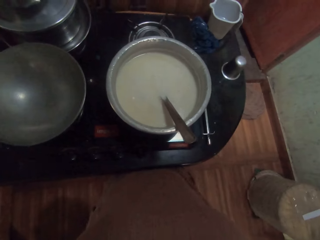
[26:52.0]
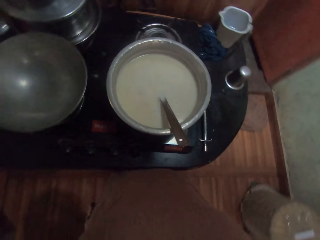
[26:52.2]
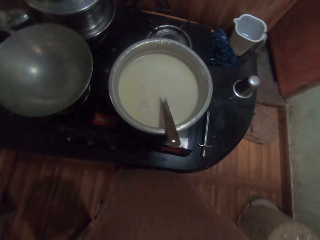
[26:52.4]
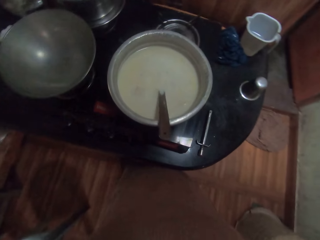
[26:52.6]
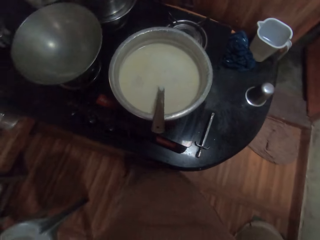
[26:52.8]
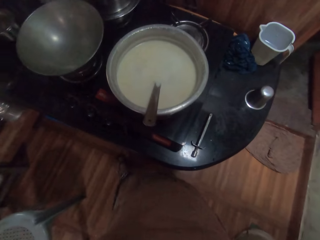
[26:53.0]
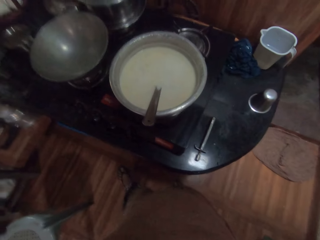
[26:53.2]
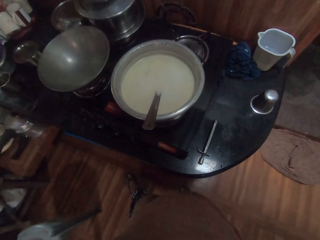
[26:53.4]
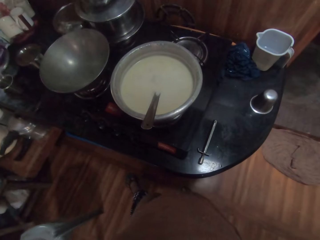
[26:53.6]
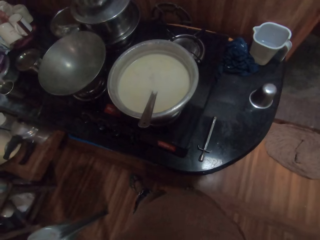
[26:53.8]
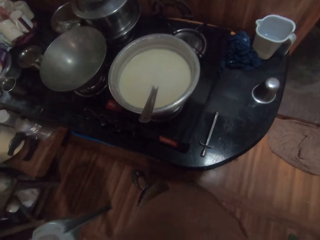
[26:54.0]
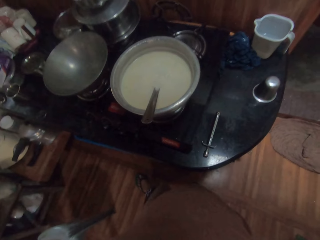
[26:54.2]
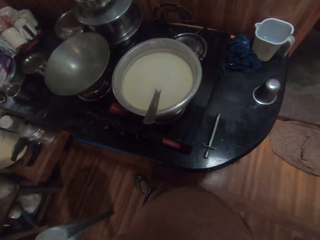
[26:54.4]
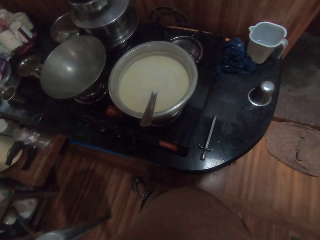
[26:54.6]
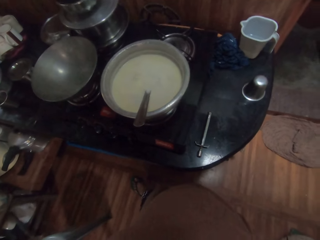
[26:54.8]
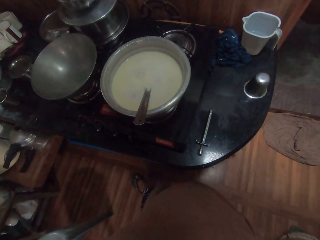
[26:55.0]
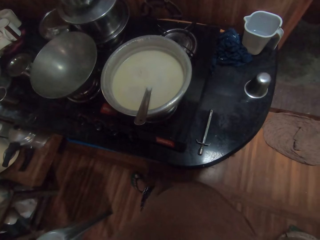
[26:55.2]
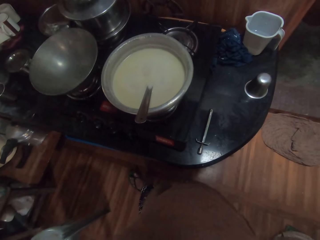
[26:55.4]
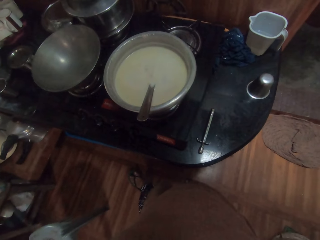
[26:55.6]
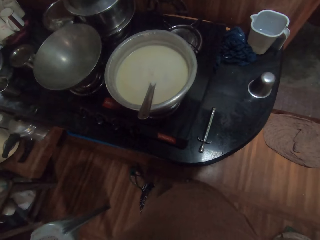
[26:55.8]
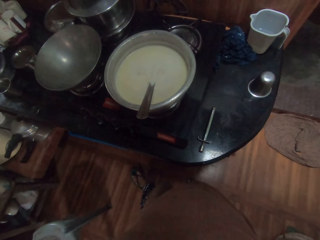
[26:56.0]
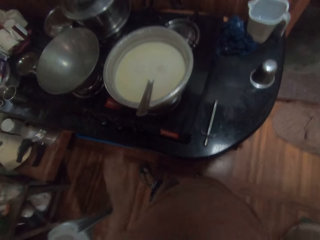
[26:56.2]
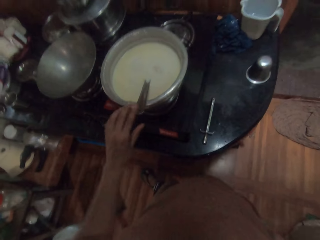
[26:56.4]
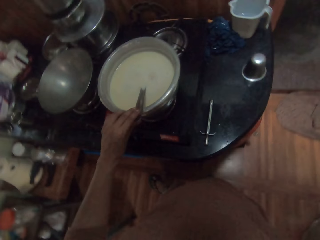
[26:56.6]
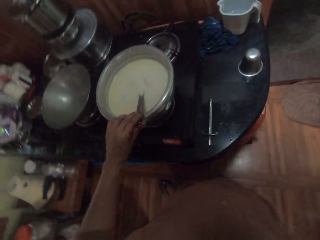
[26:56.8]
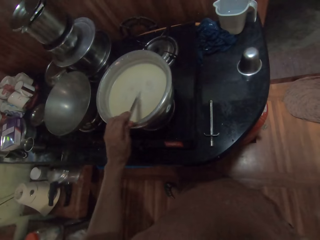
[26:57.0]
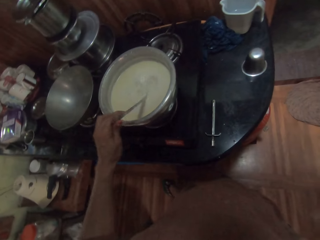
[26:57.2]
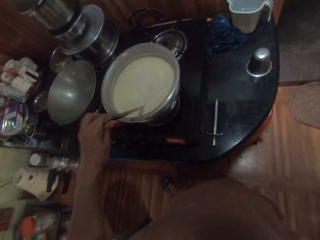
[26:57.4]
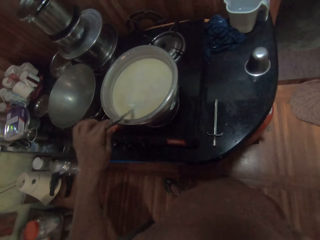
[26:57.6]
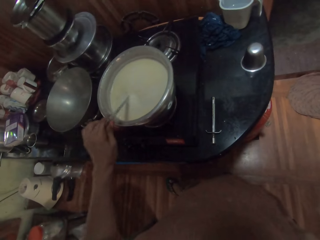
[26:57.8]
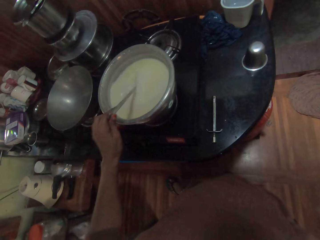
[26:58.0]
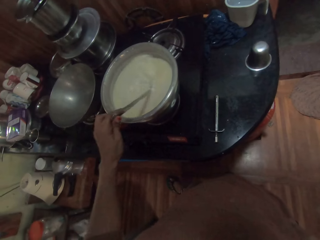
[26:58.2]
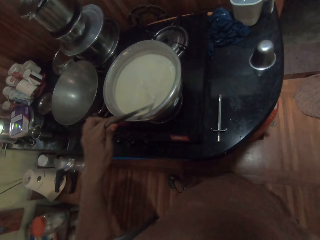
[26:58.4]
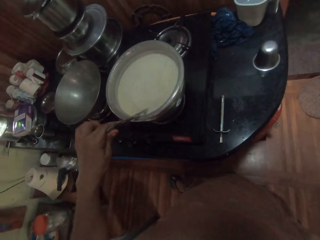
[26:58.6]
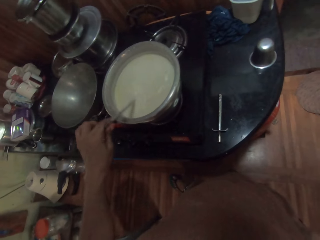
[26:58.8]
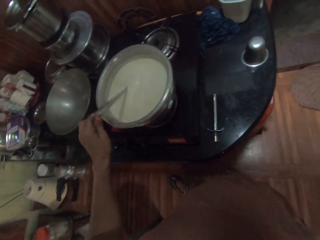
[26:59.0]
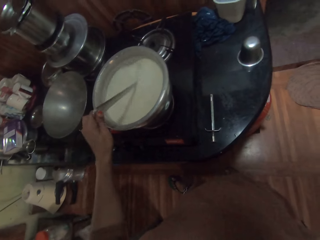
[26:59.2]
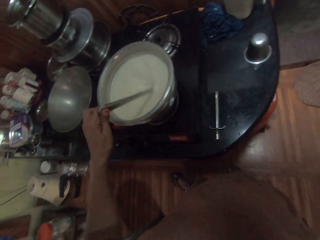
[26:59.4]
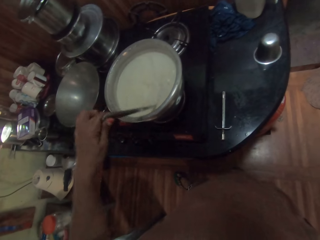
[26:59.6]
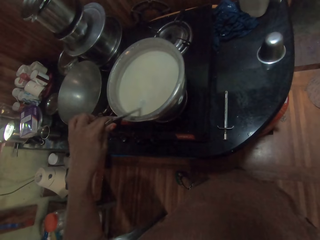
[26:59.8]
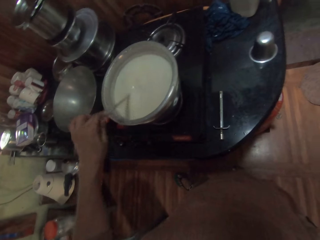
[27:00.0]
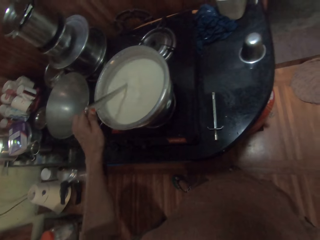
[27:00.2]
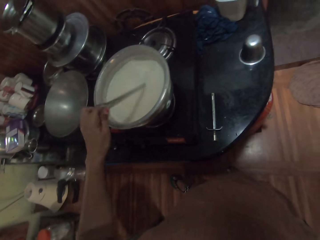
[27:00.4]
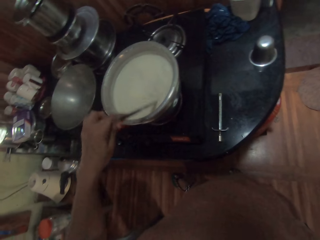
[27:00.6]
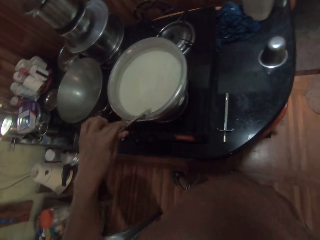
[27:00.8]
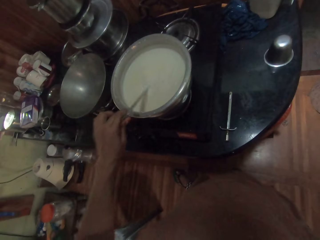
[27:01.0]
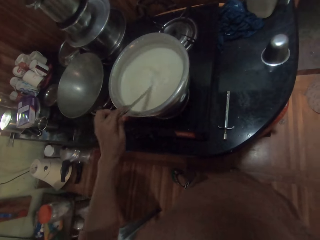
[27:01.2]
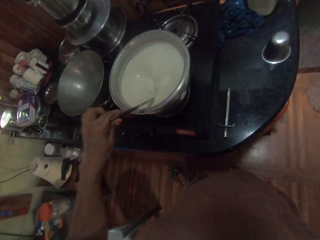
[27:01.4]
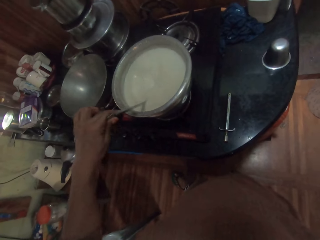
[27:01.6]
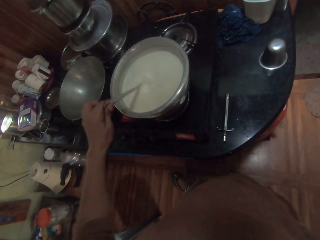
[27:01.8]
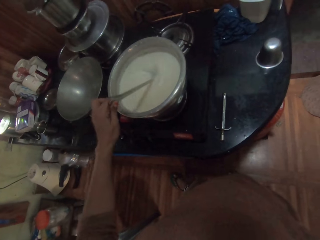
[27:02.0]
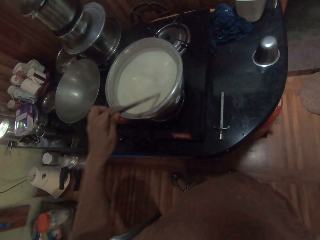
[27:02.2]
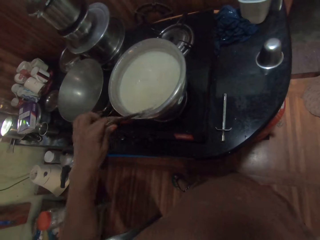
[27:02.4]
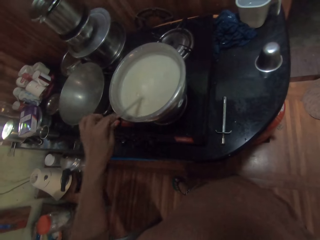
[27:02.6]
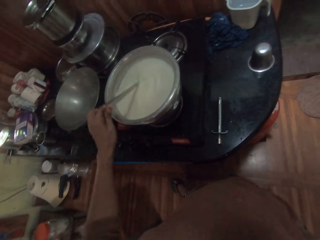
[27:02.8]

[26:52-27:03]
The camera wearer holds the spoon with her left hand. She stirs oat milk in the pot with the serving spoon in her left hand.

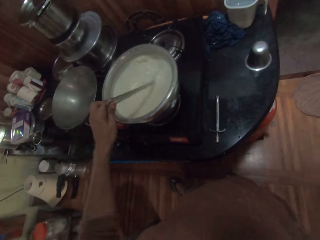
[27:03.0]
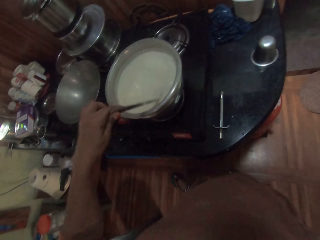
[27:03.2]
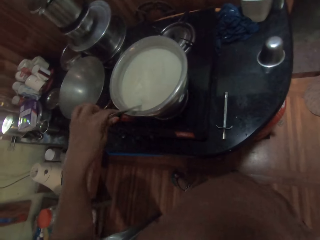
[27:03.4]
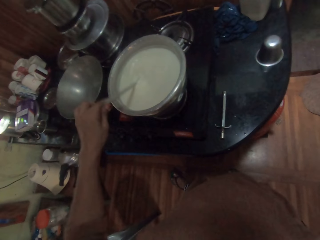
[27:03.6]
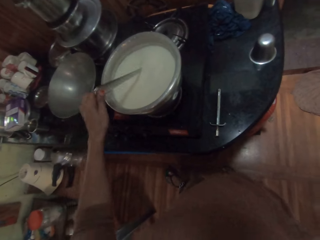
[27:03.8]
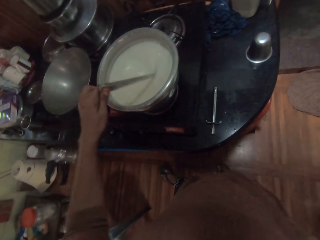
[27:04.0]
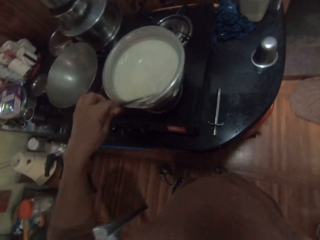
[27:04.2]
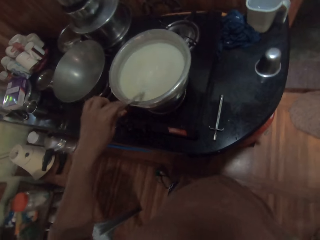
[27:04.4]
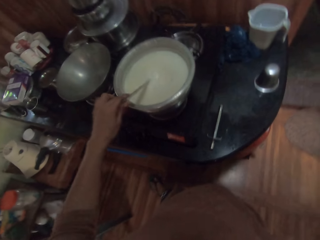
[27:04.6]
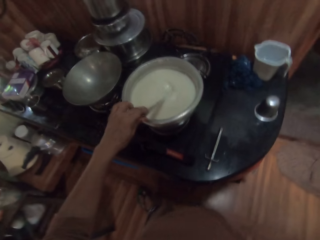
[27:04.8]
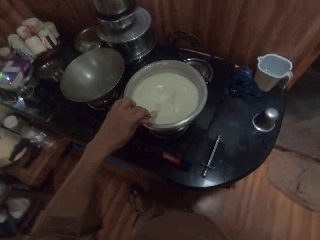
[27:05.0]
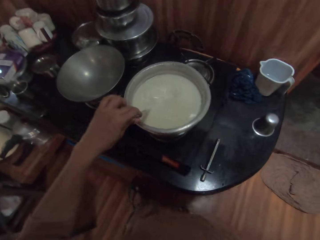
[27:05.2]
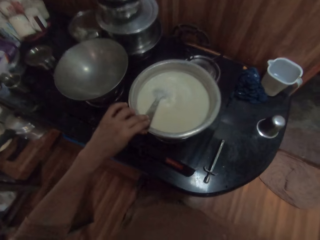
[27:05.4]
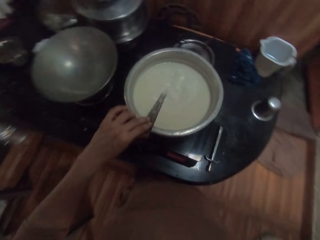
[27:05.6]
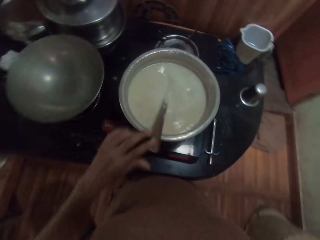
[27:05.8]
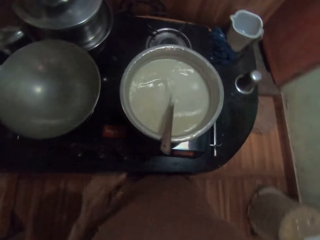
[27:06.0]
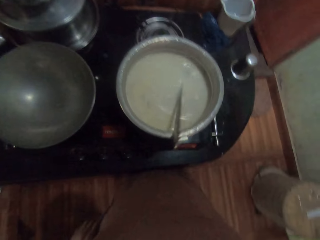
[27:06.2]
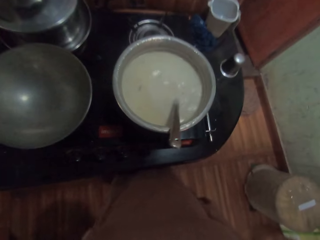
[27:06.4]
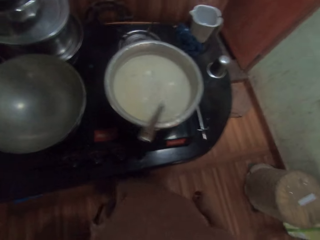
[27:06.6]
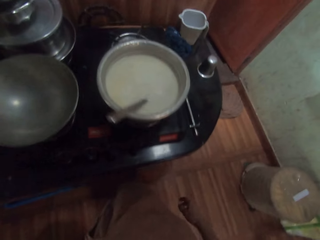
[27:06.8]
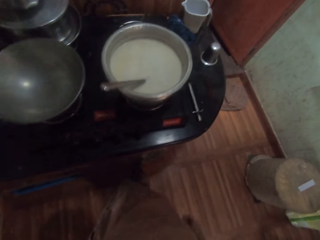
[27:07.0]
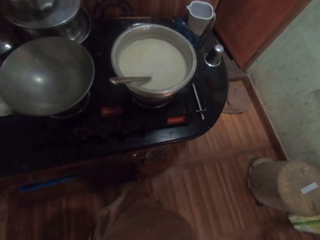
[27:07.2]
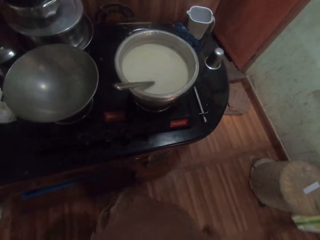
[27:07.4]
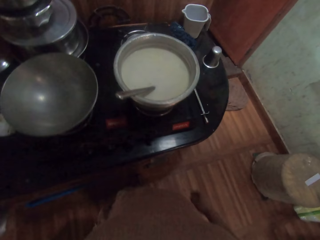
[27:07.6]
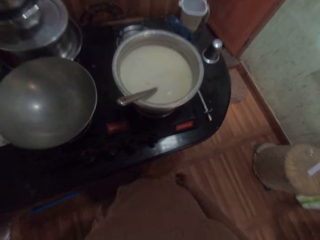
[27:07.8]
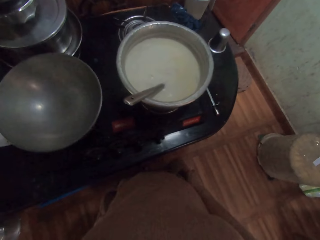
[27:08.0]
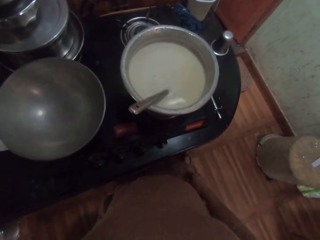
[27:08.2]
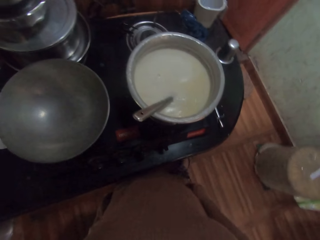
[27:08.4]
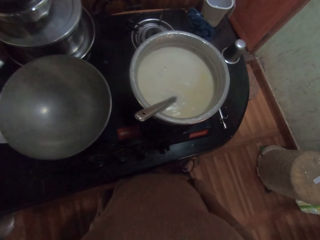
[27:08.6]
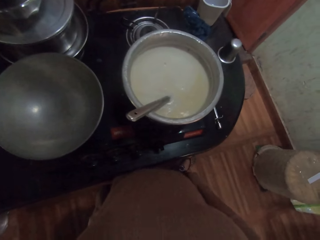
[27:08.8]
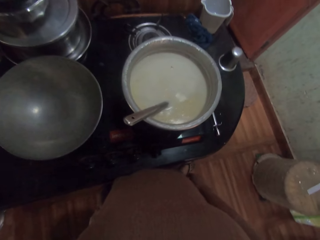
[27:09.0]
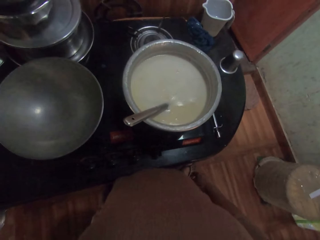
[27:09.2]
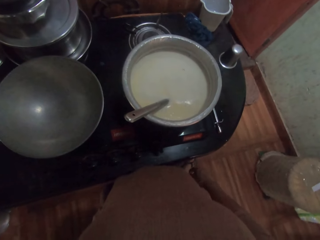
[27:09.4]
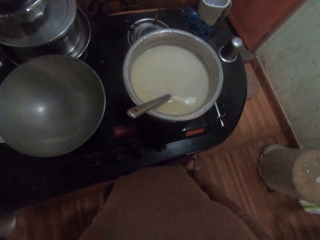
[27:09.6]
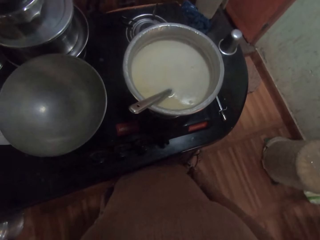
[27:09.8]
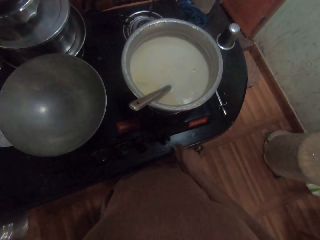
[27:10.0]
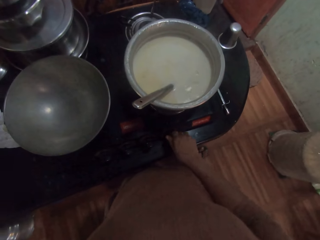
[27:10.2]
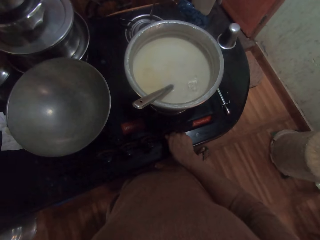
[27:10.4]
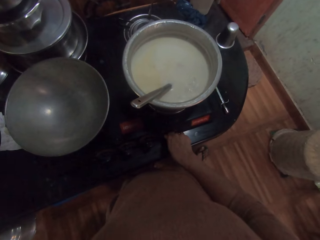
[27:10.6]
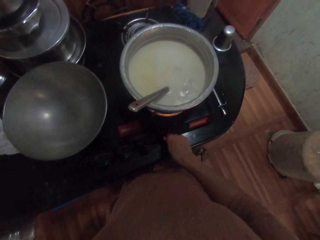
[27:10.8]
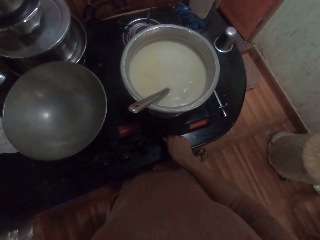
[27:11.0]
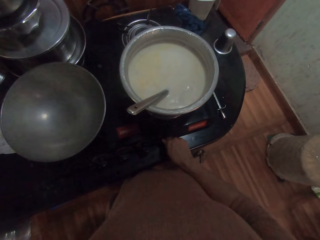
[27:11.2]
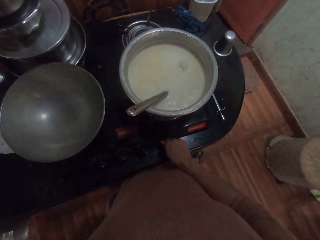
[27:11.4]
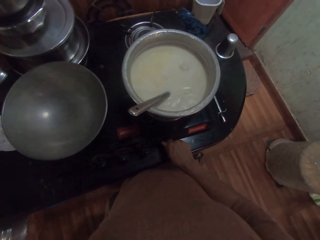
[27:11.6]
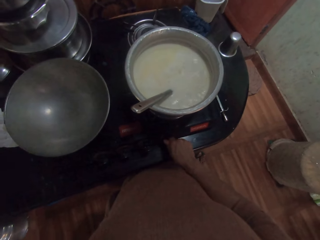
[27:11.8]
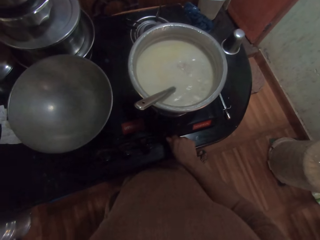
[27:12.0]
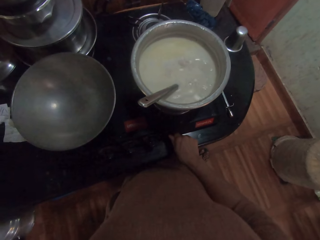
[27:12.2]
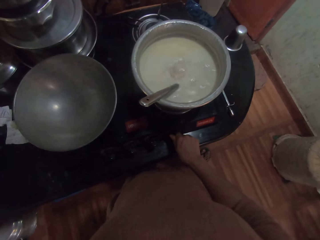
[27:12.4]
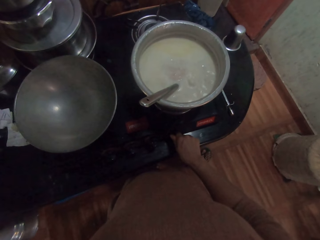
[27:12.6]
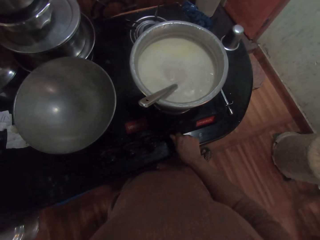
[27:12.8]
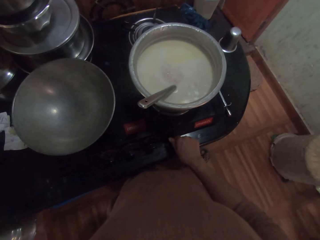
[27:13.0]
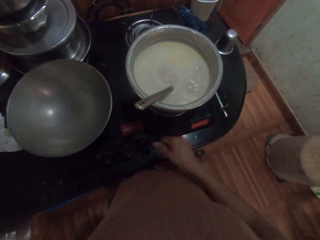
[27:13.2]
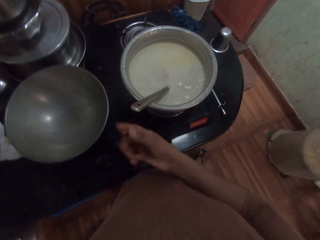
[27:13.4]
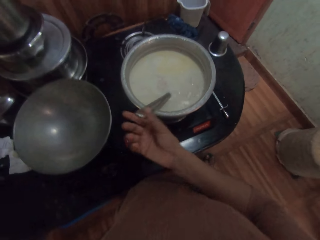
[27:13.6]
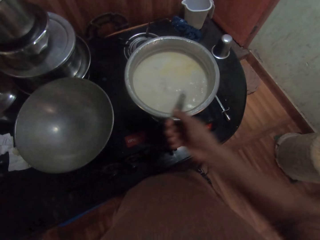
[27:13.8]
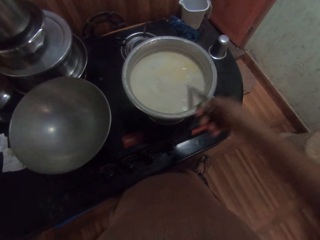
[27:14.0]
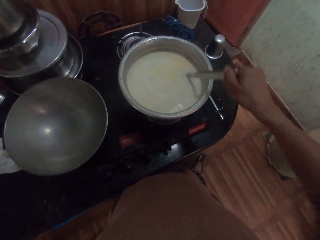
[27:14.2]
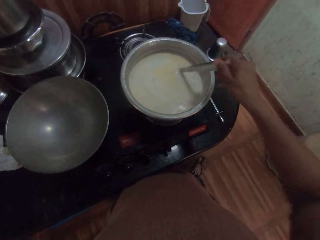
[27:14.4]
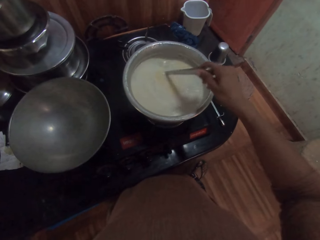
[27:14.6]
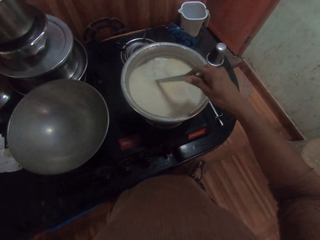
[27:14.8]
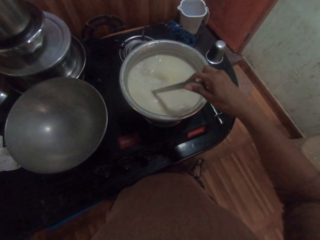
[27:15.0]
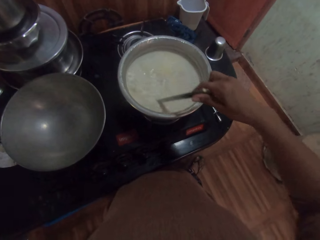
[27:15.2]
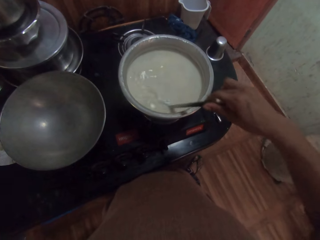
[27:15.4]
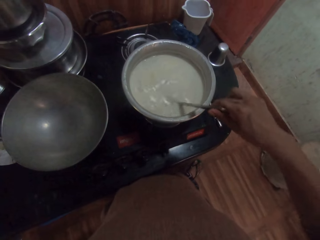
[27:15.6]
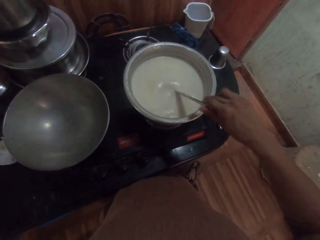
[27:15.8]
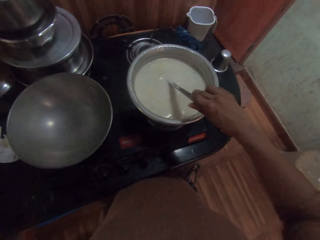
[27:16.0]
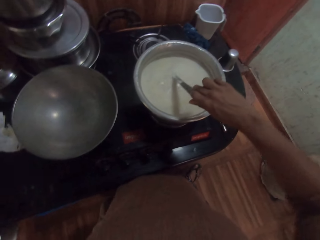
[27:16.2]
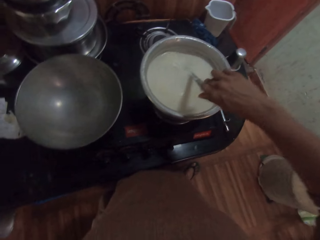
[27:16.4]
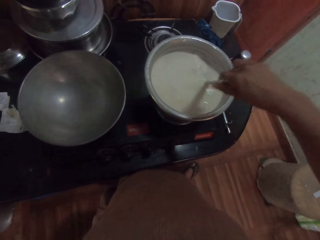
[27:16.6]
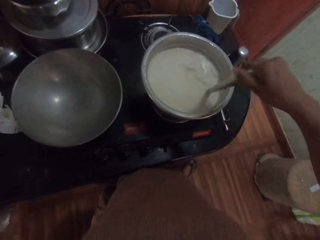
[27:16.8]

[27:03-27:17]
The camera wearer drops the serving spoon in the pot with her left hand. She looks at the milk in the pot. She regulates heat. She operates the gas cooker with her right hand. She picks up the serving spoon from the pot with her right hand and stirs the oat milk in the pot with the serving spoon in her right hand.
